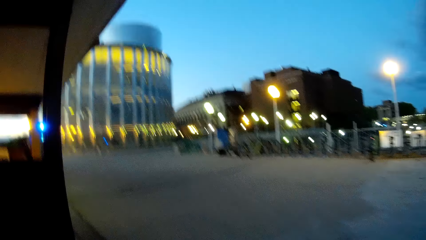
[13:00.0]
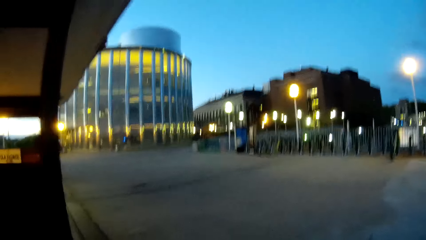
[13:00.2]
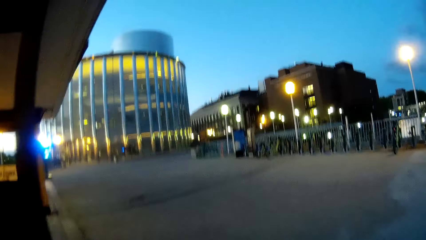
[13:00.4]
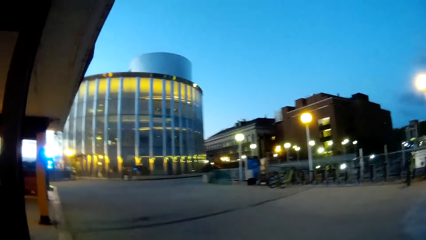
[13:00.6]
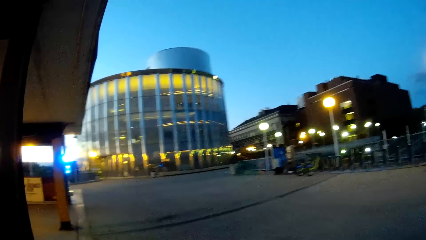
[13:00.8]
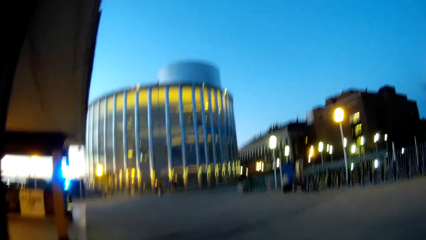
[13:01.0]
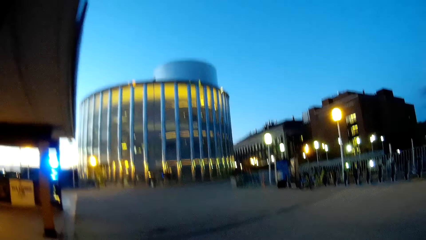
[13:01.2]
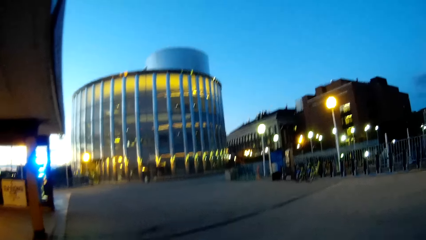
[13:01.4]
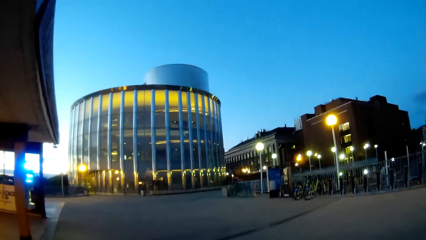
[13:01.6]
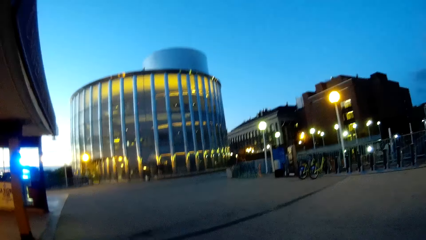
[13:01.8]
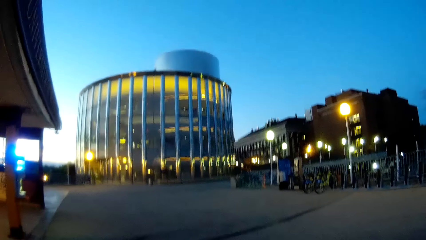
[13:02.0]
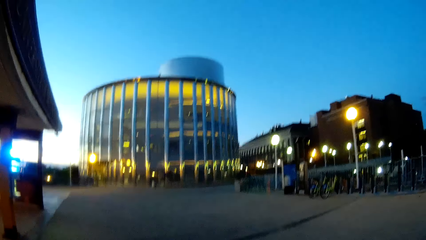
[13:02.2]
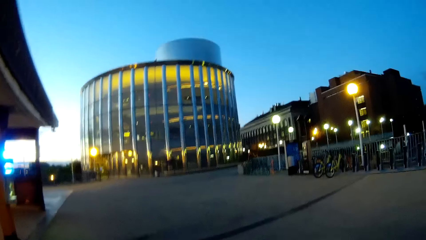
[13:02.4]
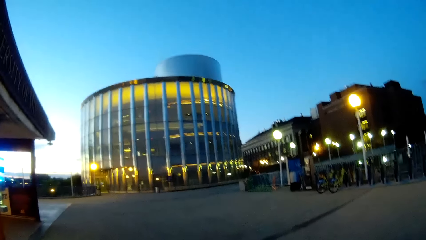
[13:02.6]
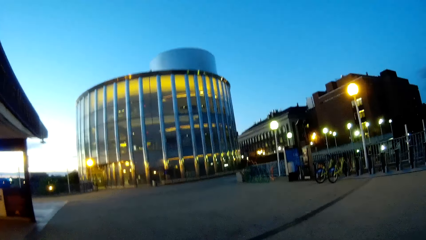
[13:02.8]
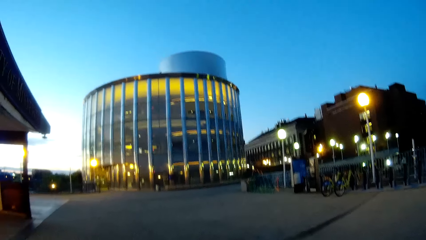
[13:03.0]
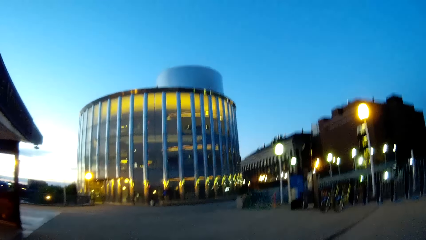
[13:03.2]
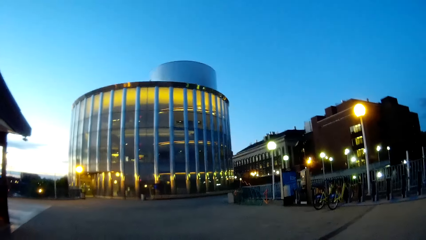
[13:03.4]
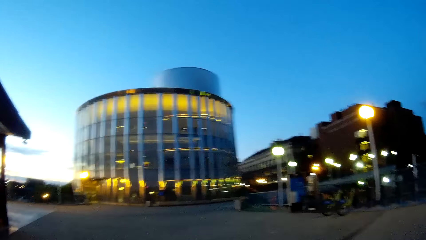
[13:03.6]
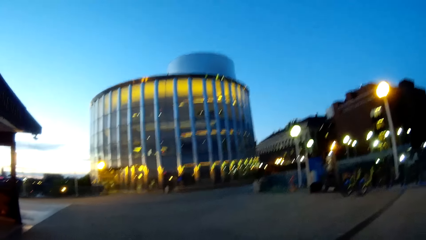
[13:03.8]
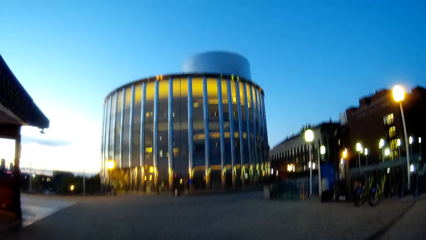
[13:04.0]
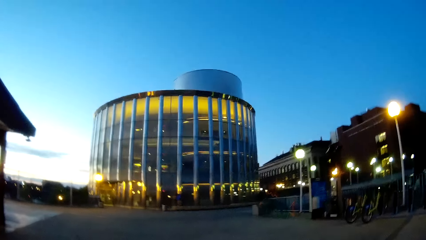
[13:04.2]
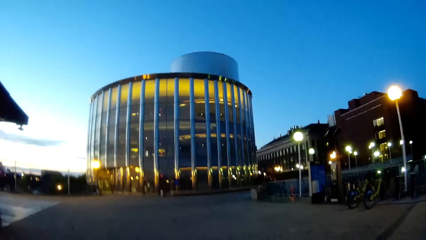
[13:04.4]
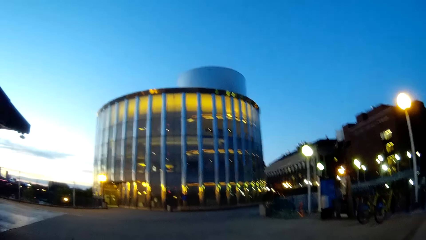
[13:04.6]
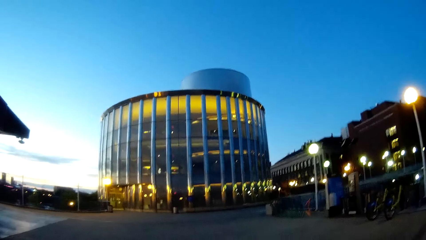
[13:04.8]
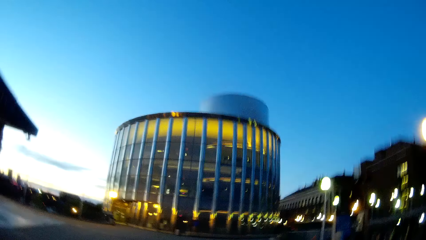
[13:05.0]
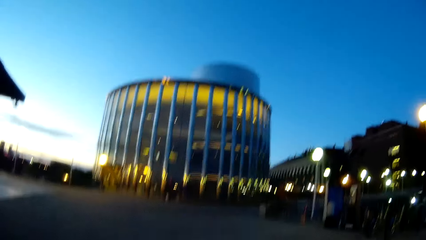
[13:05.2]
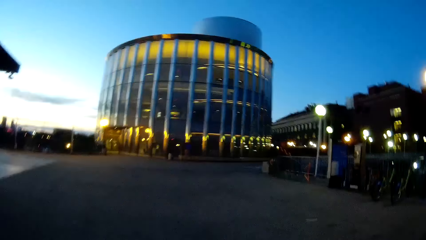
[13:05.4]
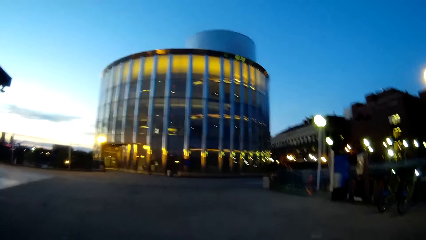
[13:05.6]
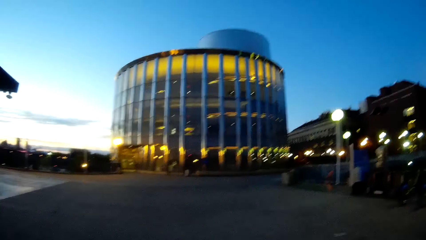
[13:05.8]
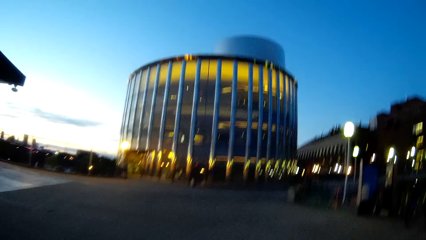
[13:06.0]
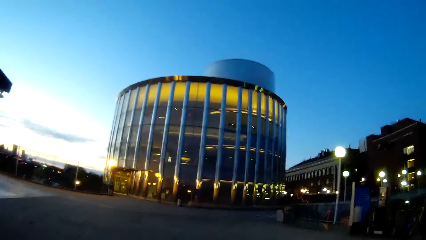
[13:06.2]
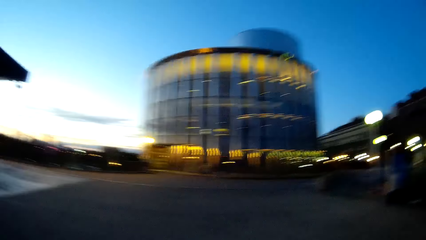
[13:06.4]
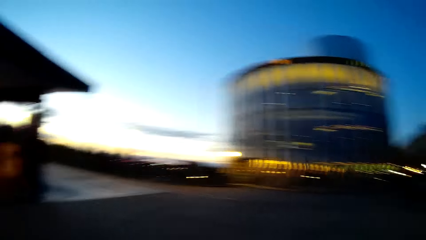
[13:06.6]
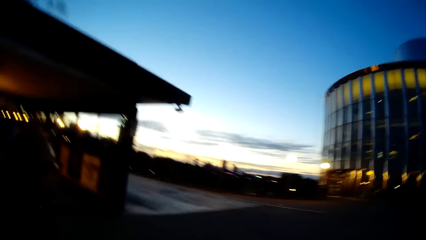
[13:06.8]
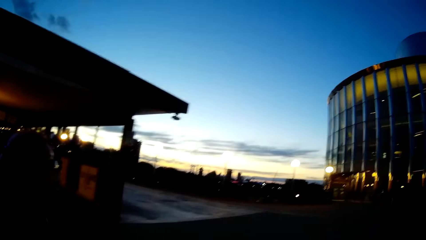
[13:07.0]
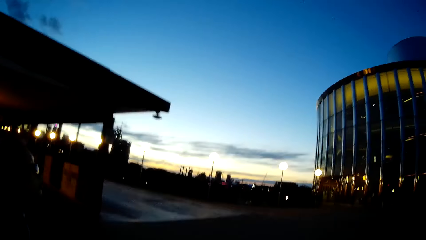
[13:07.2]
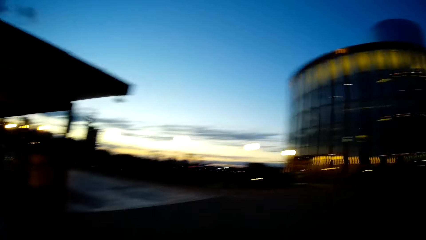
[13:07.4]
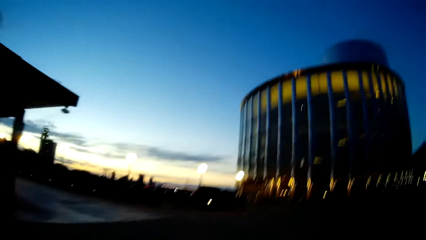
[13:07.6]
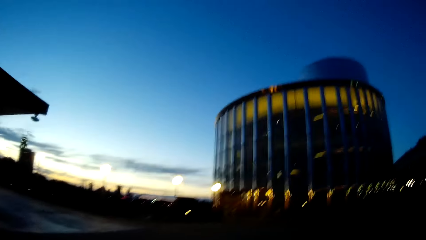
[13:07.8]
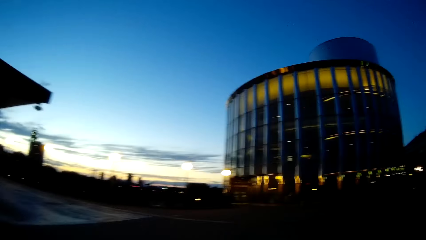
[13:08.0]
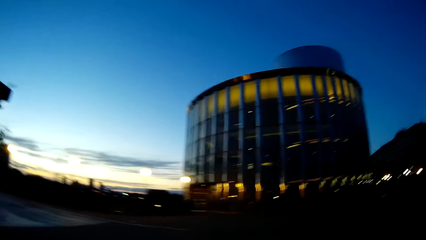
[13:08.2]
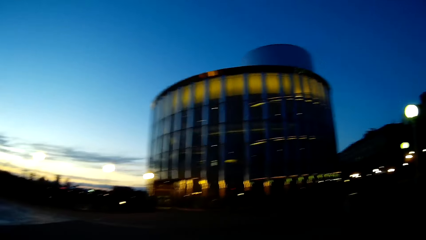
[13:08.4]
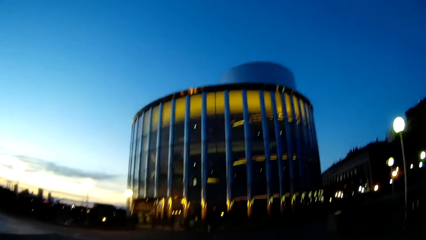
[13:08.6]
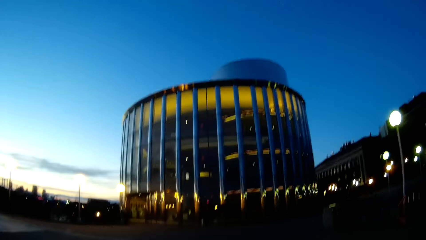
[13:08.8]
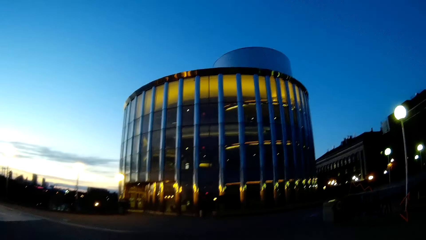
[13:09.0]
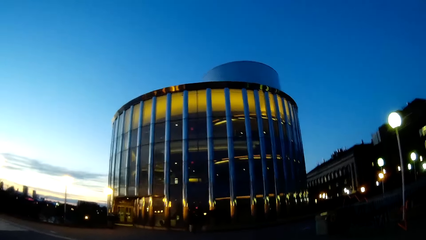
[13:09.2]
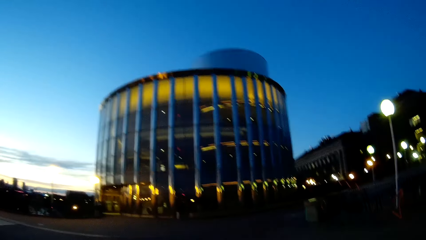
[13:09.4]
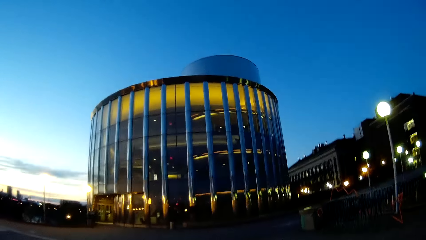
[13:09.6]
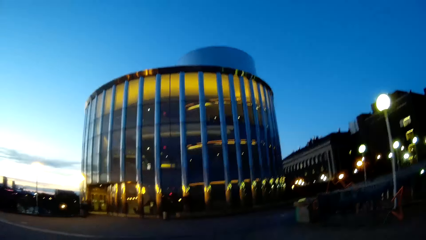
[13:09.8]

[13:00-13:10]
The camera wearer turns on the phone. They interact with the woman.

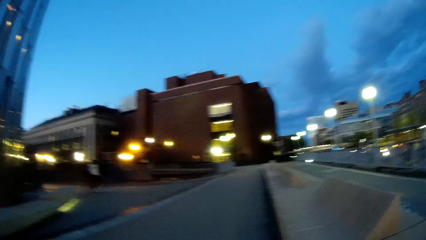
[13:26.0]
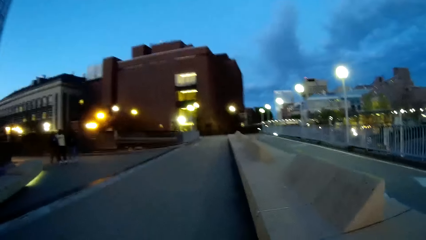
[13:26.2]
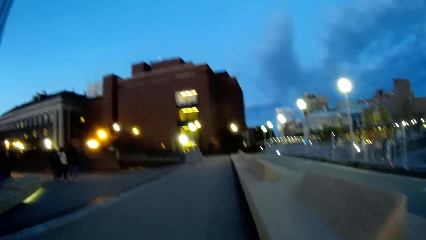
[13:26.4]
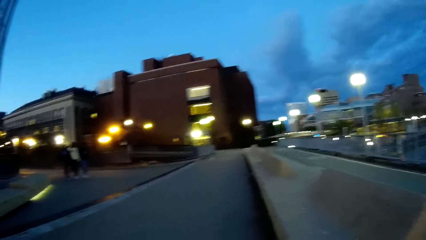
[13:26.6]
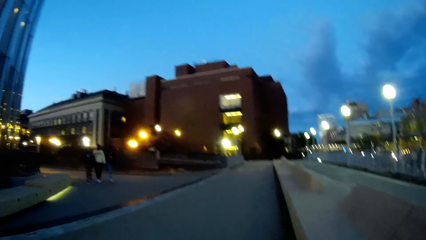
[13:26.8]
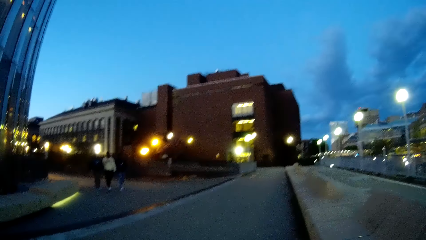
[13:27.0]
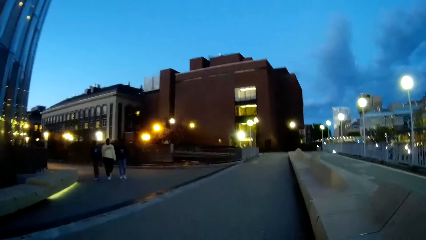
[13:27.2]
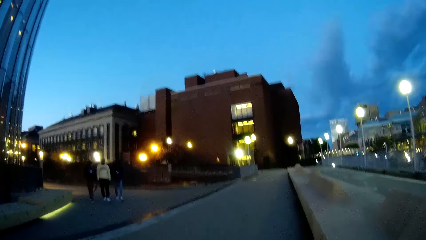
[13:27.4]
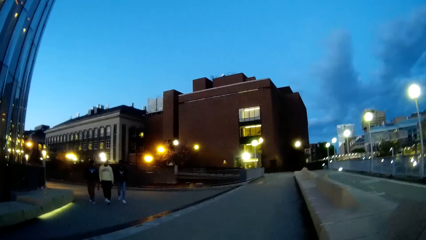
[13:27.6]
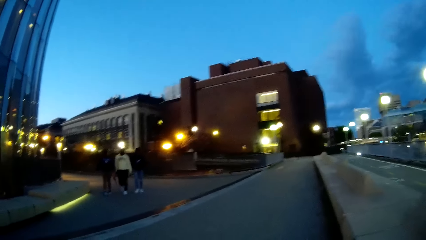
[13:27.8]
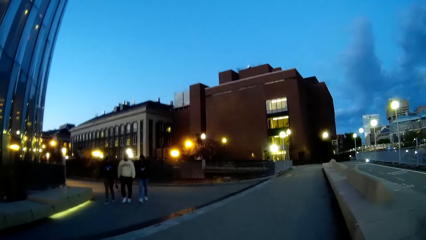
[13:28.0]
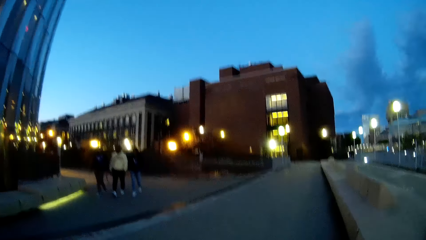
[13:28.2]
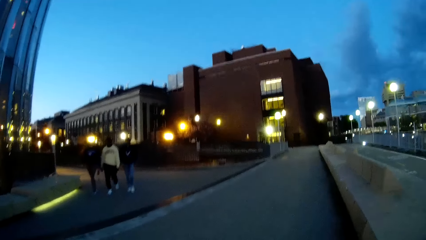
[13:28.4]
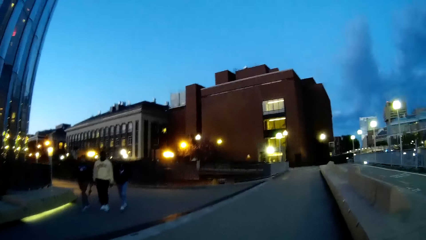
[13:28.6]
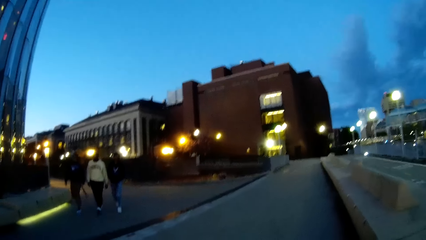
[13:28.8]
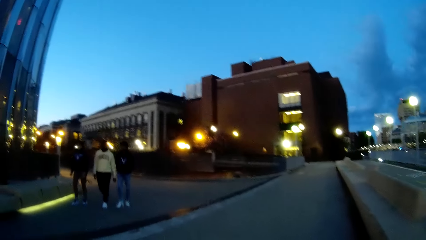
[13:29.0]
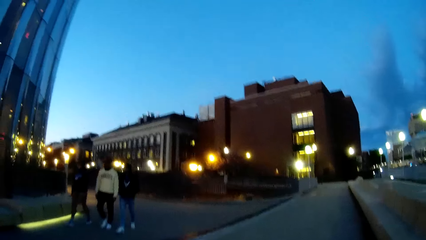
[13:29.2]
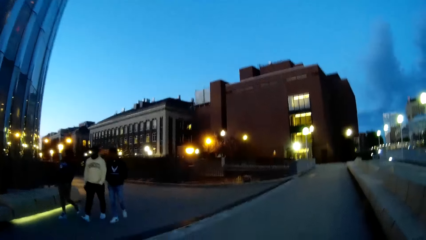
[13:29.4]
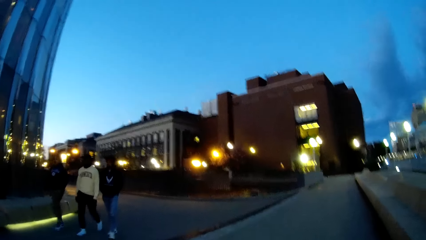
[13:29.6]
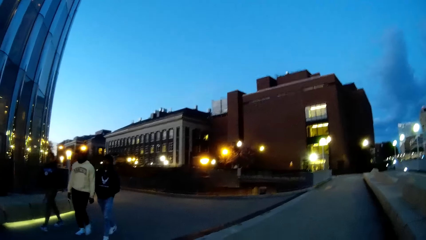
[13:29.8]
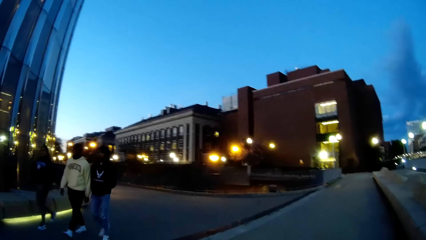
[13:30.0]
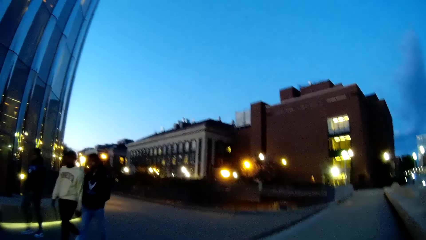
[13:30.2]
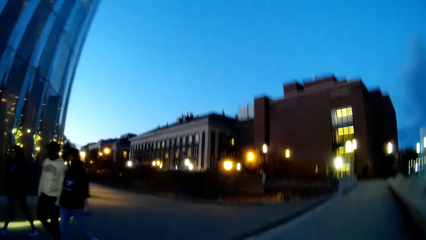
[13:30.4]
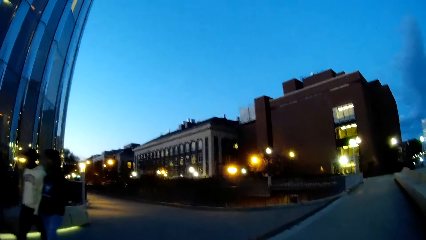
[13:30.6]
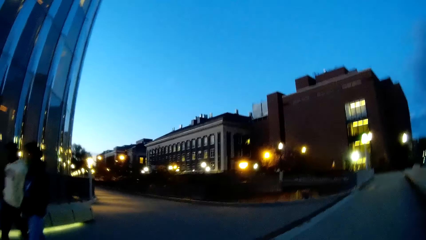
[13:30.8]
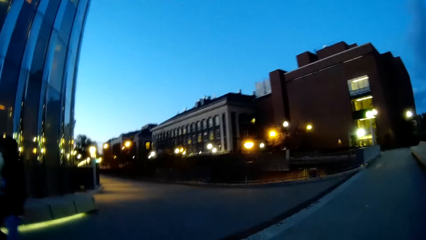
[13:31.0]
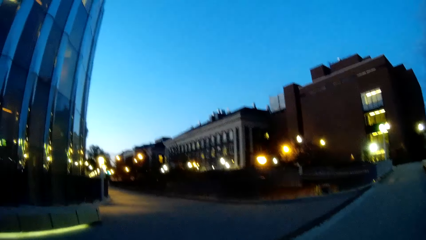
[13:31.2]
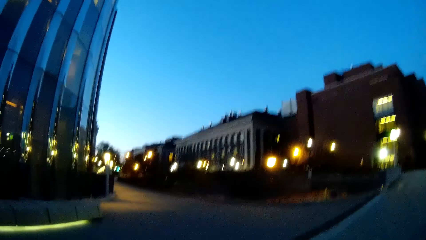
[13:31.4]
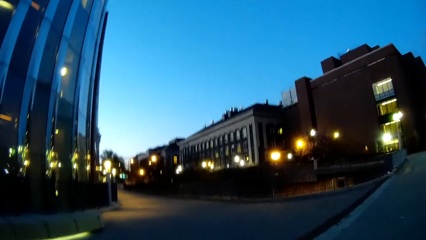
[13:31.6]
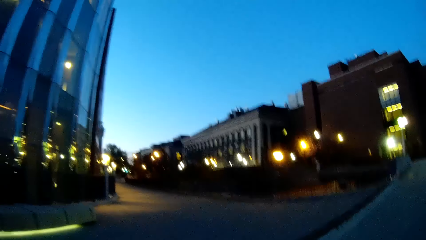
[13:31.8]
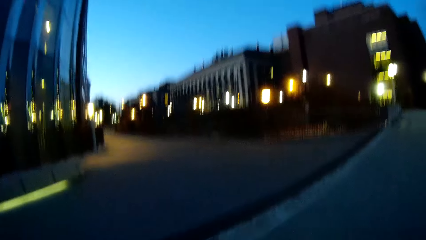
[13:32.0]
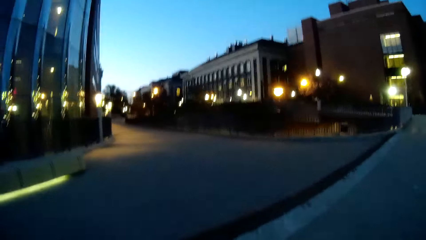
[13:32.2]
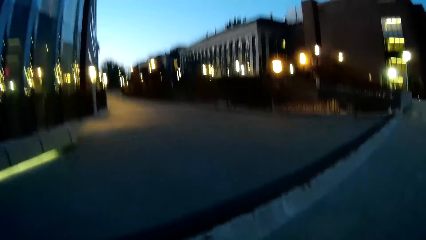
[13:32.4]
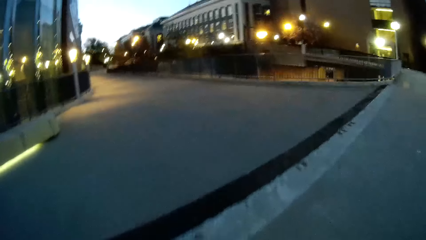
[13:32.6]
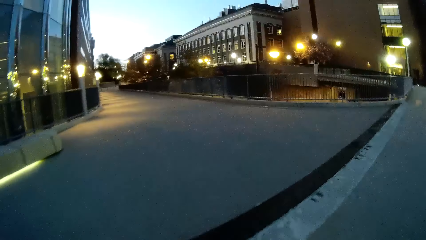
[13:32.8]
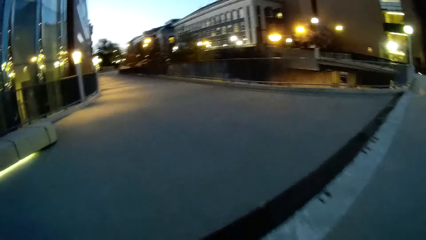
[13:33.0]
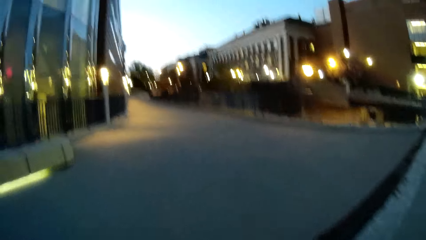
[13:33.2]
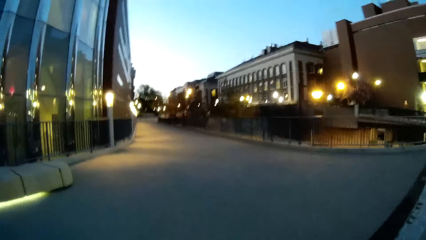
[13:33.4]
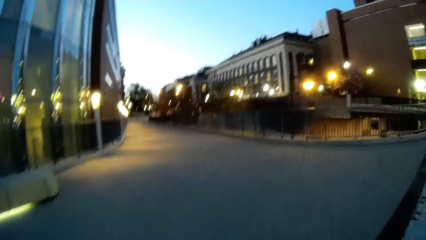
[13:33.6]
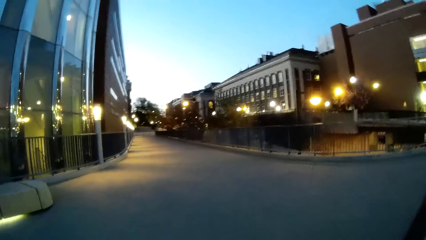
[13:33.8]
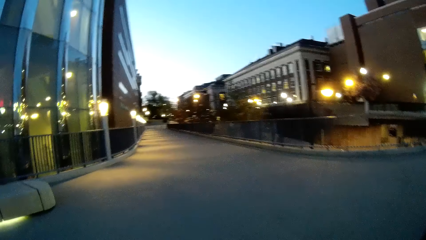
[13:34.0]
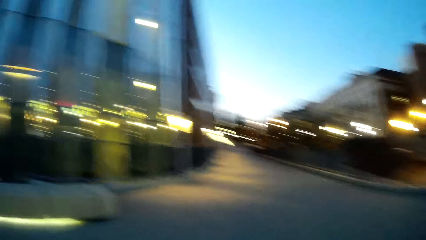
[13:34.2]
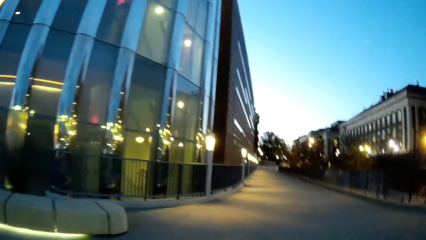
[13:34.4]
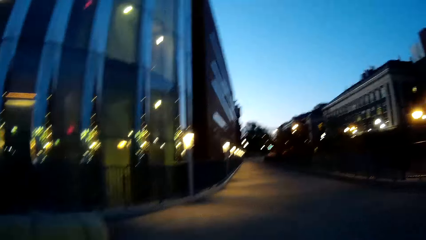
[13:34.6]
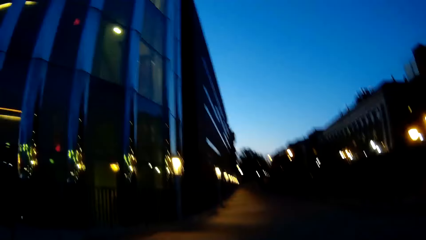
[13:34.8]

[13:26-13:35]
The camera wearer walks on a road with the woman.
